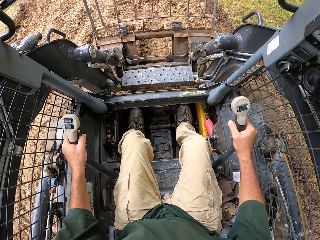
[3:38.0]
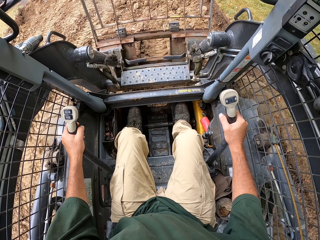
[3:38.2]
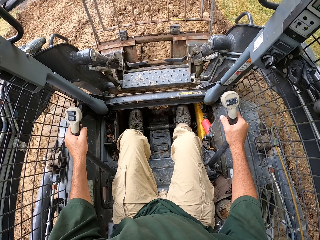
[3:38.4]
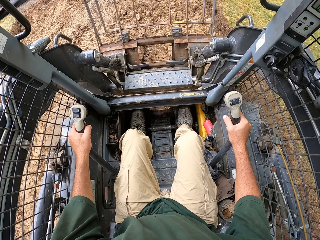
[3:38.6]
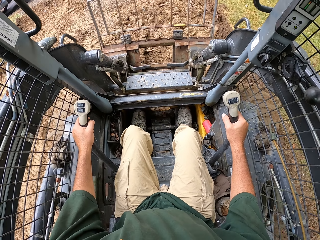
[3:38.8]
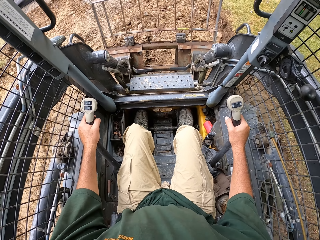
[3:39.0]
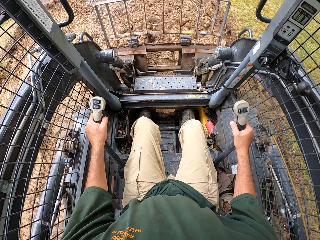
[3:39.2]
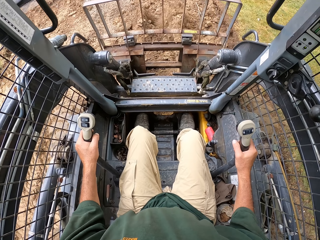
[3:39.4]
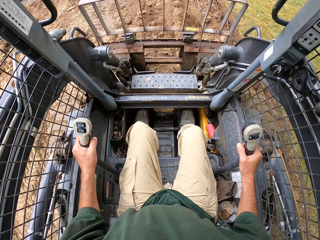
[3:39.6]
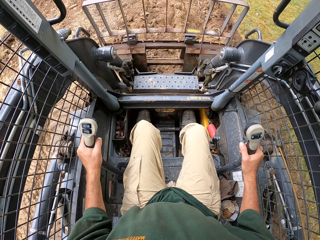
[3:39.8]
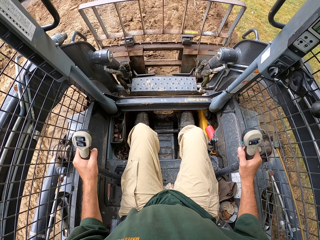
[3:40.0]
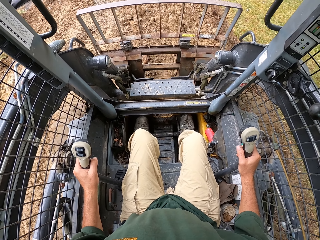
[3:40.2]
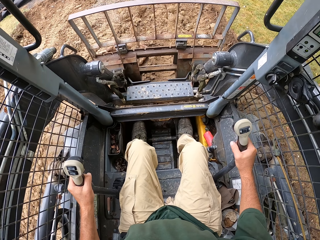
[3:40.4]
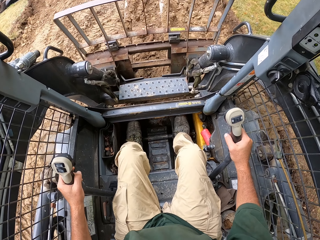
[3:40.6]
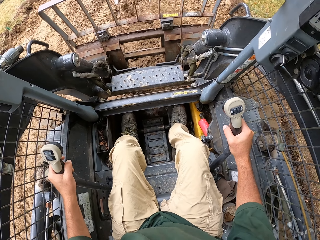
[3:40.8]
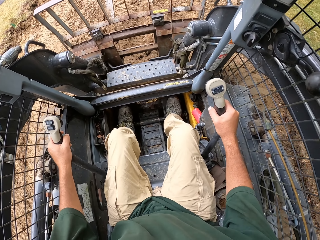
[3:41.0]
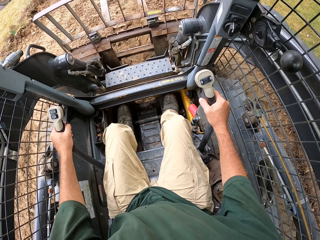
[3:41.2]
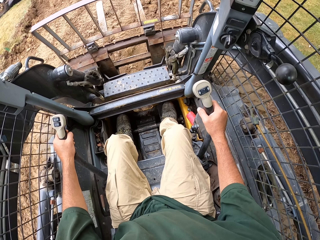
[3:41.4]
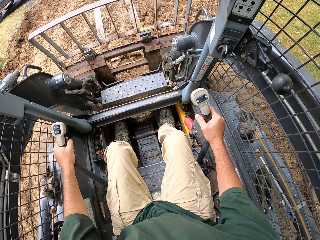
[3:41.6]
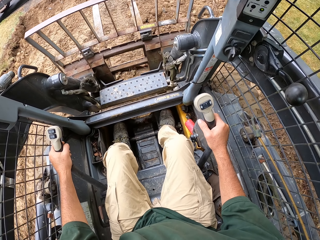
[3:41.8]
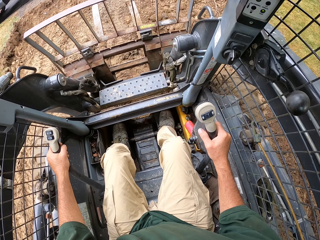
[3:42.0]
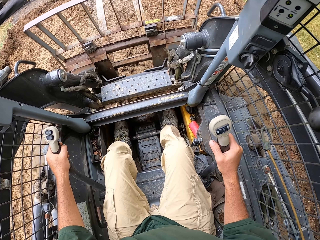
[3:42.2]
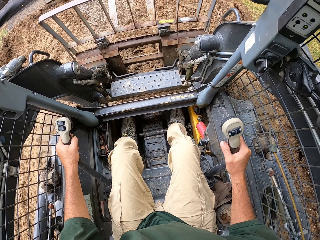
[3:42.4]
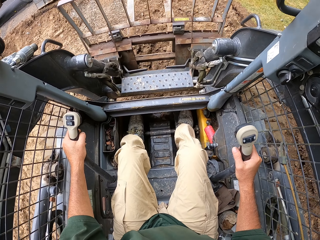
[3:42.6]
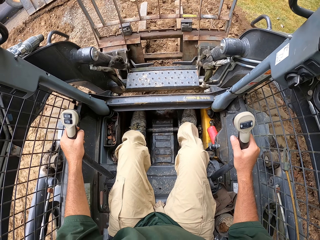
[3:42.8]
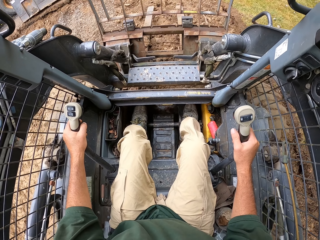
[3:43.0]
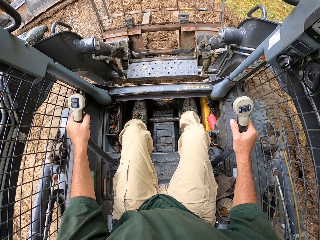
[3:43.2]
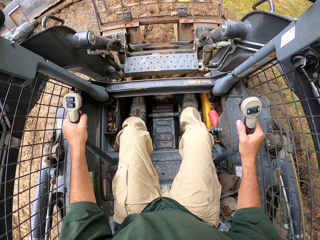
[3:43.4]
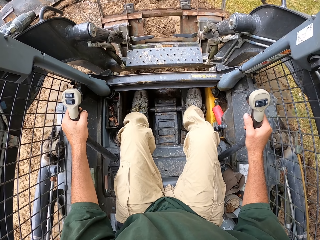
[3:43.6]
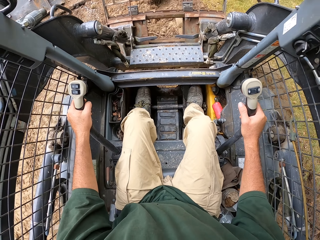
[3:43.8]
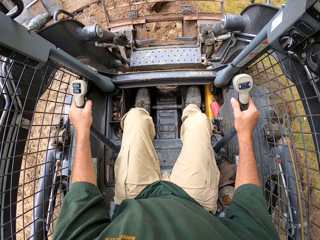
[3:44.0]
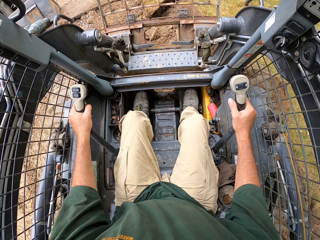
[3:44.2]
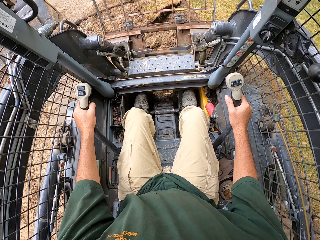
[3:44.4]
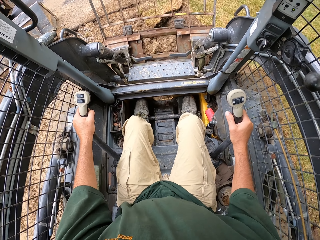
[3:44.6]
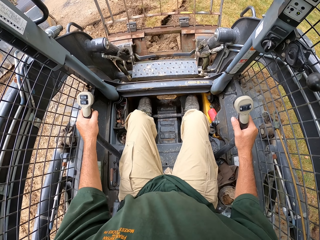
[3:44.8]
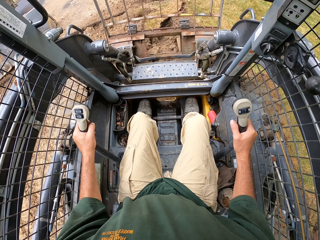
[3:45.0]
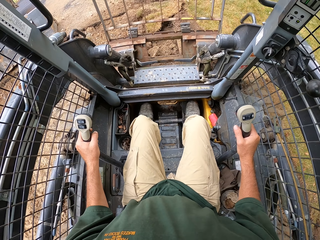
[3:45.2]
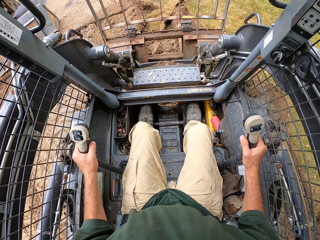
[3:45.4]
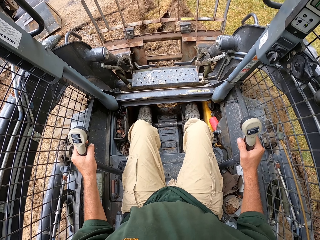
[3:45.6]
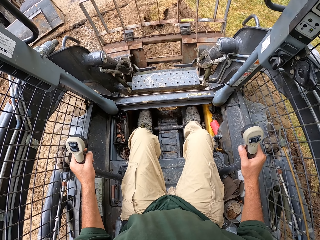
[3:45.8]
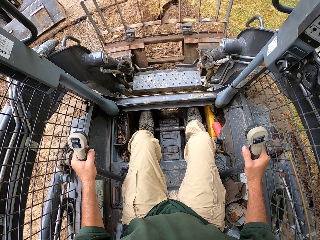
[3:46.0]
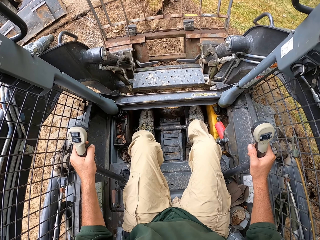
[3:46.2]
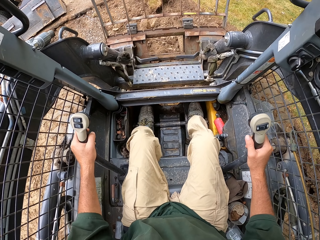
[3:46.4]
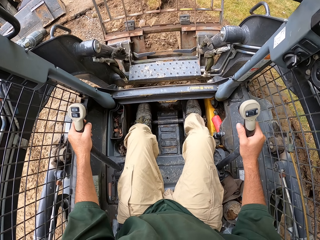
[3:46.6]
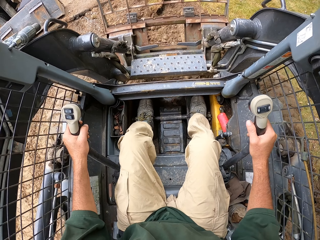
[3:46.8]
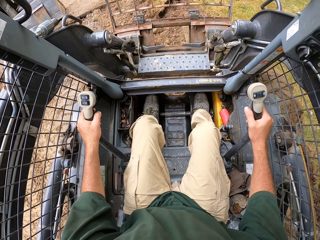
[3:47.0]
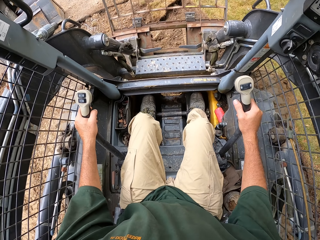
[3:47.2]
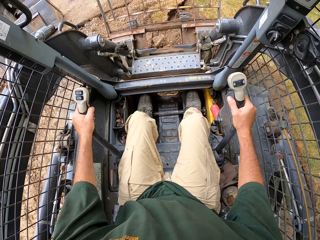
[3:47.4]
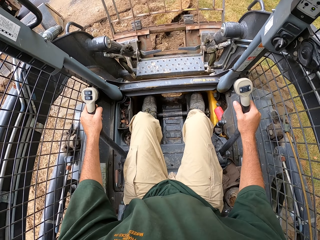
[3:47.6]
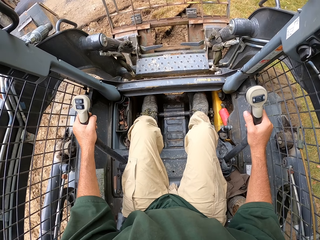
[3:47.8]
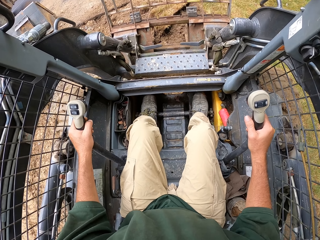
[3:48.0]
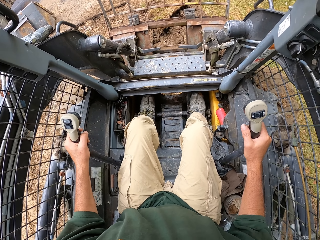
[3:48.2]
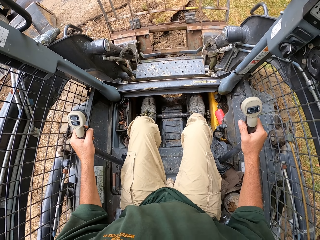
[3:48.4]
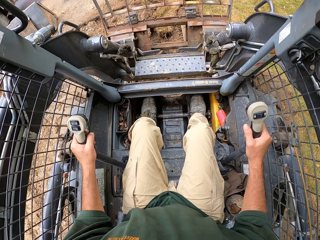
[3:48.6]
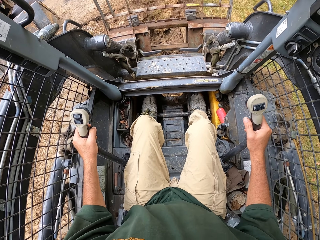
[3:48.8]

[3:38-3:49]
The camera wearer drives a forklift. They scoop soil. They drive the forklift. They scoop soil.

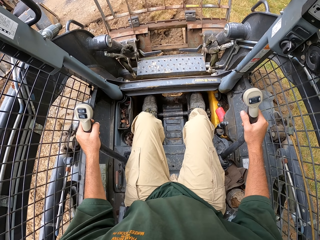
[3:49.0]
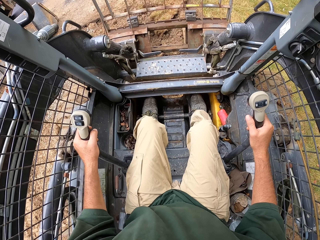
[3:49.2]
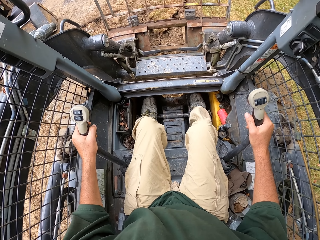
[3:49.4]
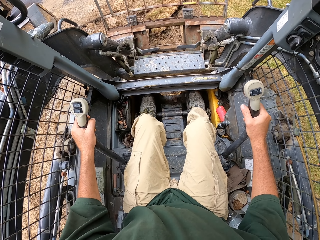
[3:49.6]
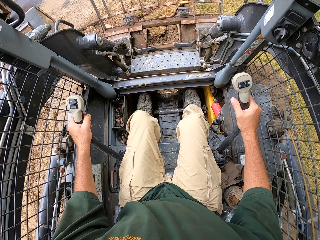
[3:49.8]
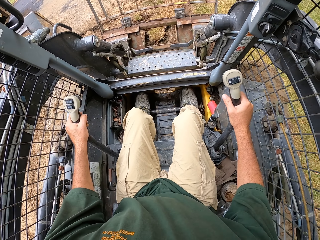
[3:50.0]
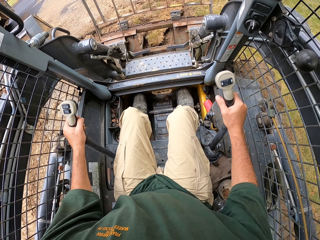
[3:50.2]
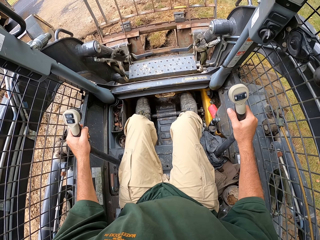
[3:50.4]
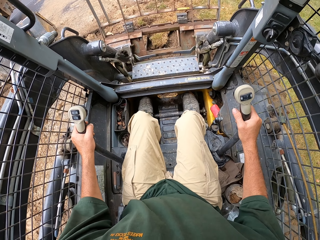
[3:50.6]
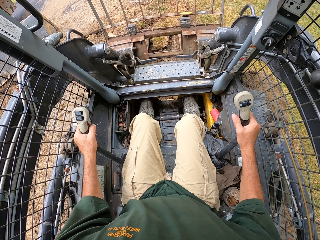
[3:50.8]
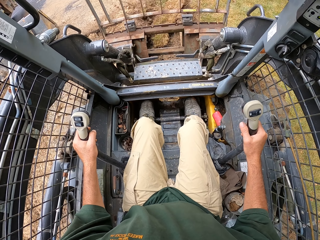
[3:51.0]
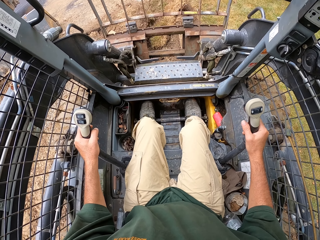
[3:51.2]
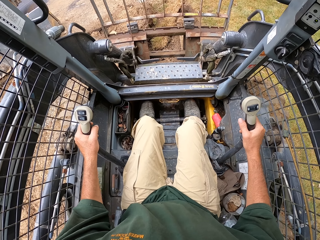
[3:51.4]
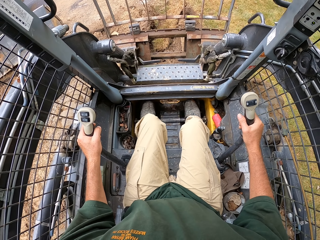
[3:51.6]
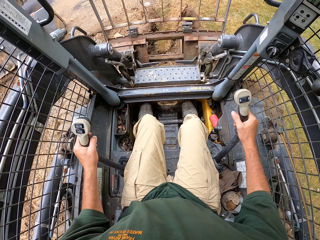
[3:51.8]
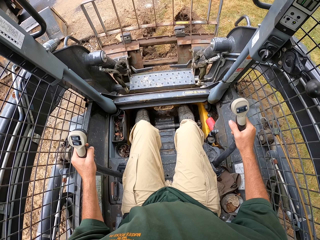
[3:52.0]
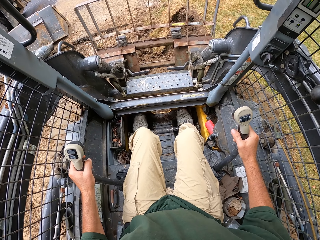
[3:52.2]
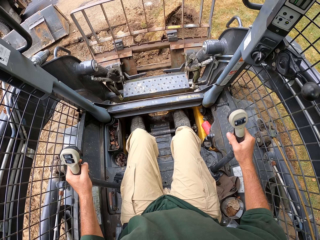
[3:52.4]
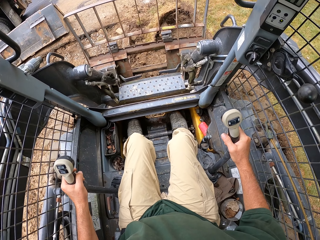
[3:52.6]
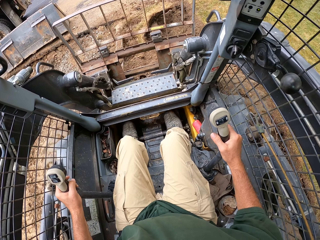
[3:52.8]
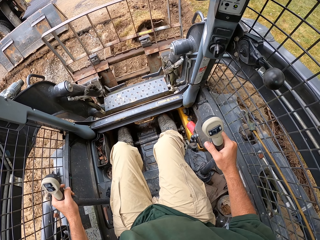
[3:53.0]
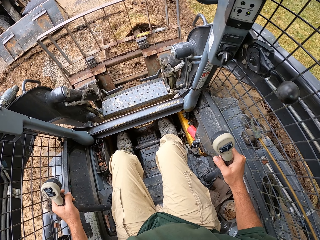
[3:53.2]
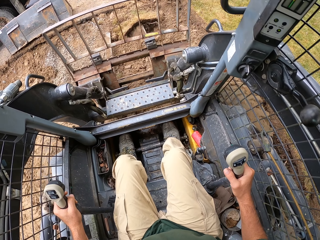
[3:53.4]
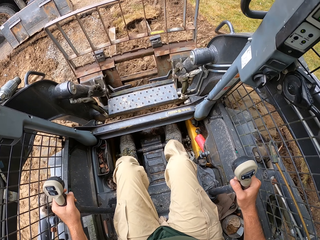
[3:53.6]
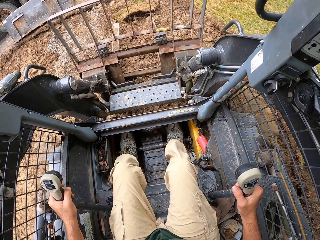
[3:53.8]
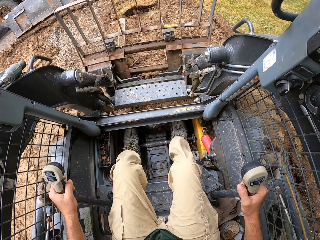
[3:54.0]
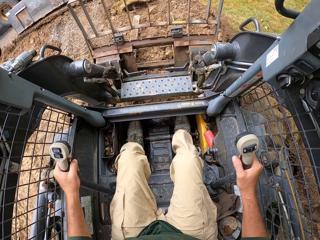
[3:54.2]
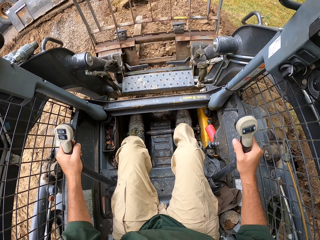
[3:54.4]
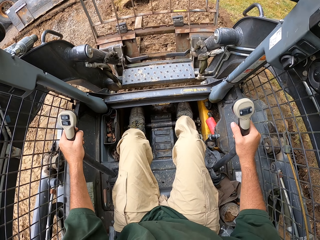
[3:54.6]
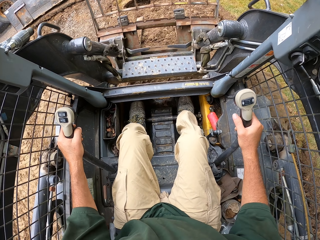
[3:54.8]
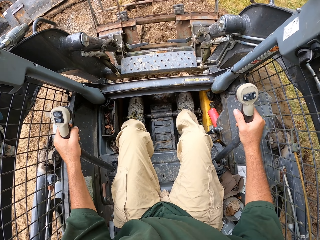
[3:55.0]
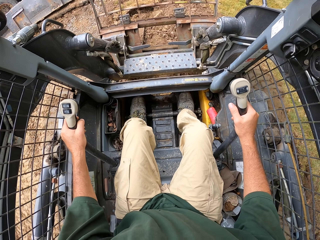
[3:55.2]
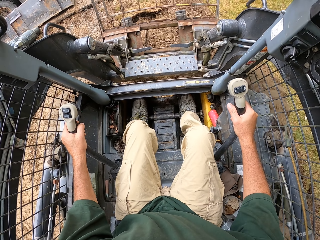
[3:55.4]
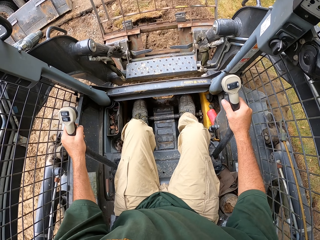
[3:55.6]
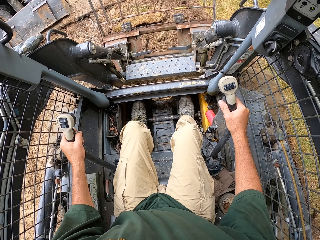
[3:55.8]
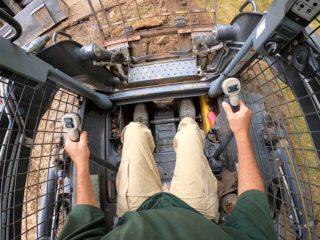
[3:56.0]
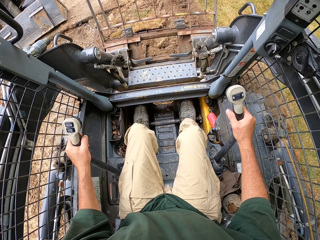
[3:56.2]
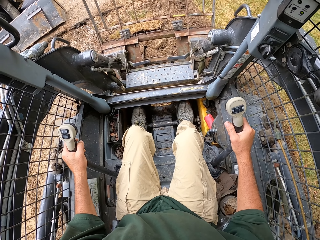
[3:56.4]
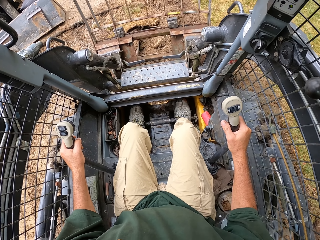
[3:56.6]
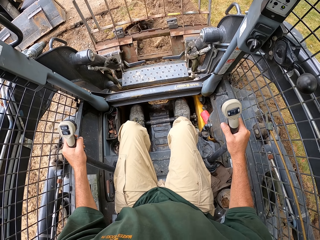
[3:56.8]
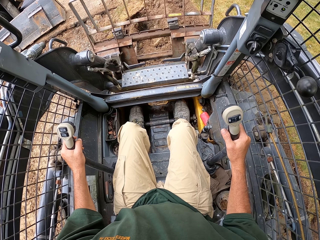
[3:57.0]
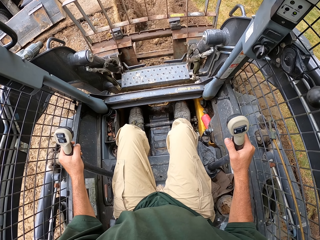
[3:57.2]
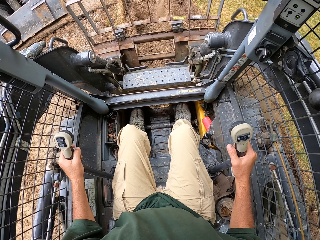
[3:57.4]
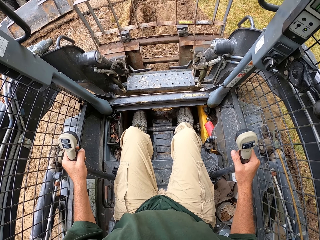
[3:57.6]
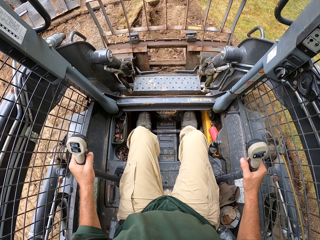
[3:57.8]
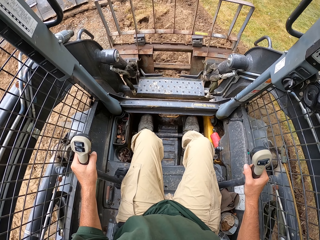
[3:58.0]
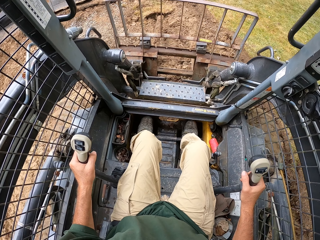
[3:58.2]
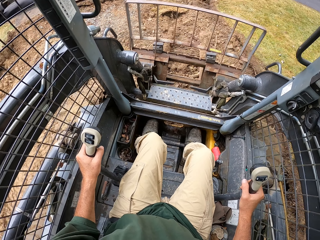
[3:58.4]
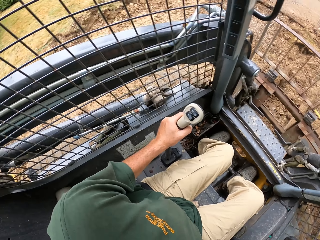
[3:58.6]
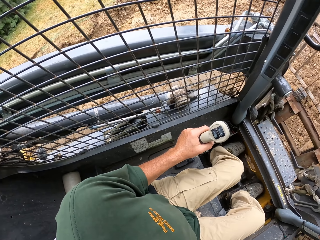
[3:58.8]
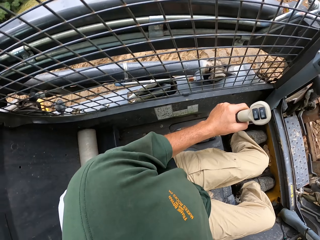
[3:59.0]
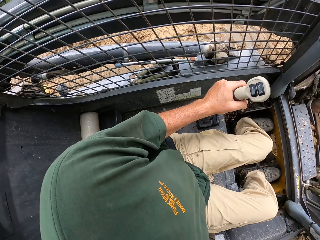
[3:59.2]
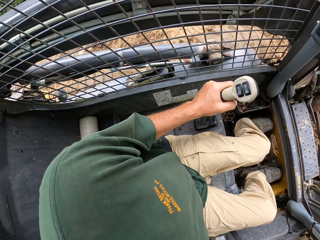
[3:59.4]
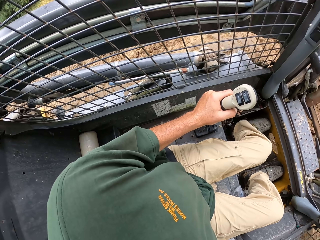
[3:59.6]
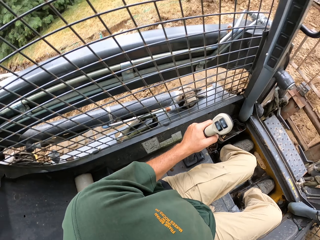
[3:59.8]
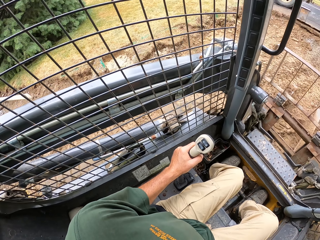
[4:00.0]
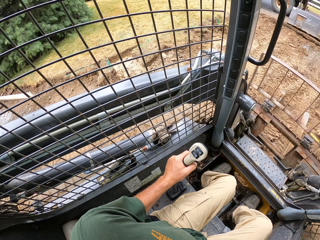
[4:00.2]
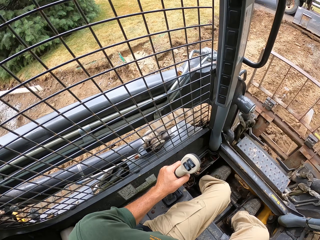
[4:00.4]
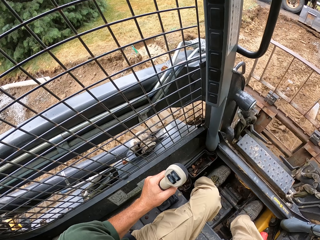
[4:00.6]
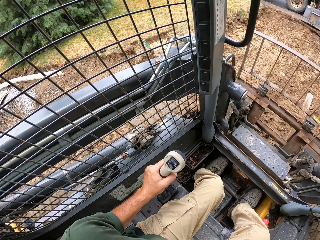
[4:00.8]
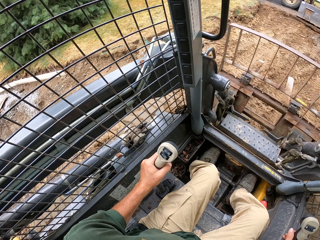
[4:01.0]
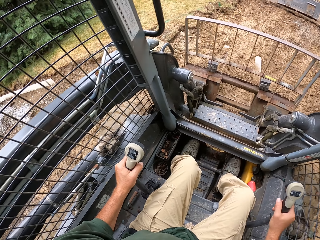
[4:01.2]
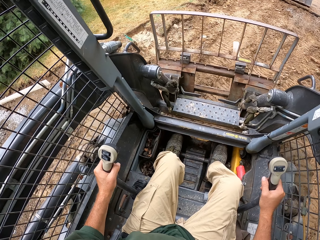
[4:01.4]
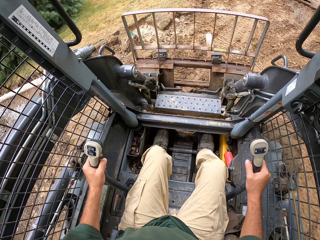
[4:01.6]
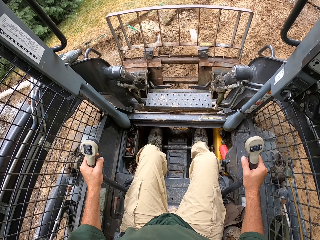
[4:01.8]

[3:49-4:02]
The camera wearer scoops soil. They reverse a forklift. They drive the forklift. They scoop soil. They reverse the forklift.
